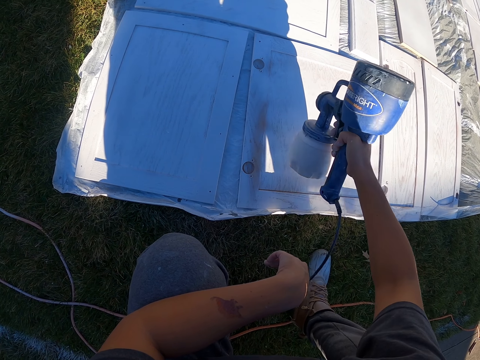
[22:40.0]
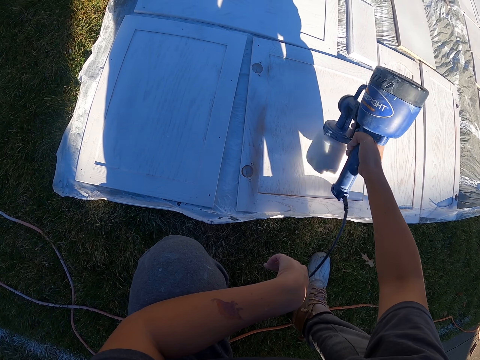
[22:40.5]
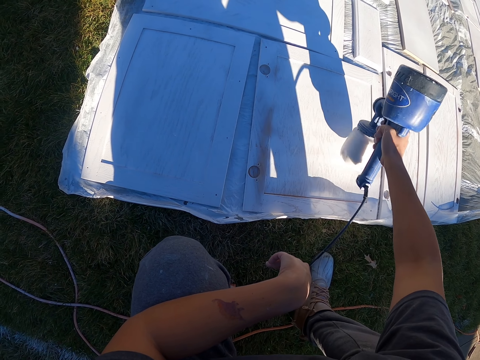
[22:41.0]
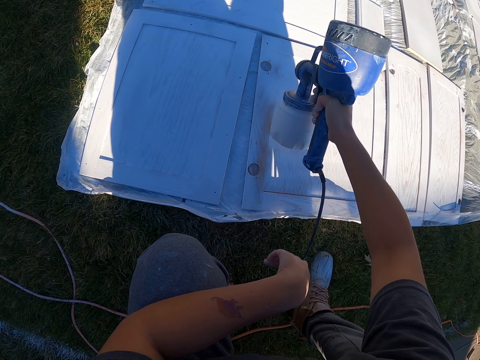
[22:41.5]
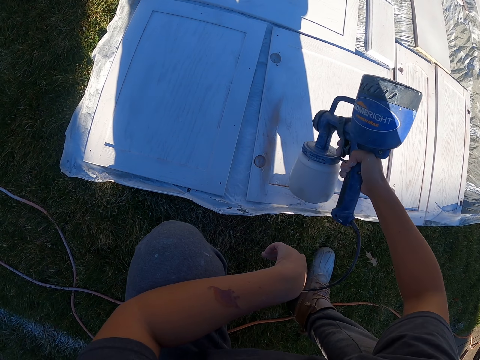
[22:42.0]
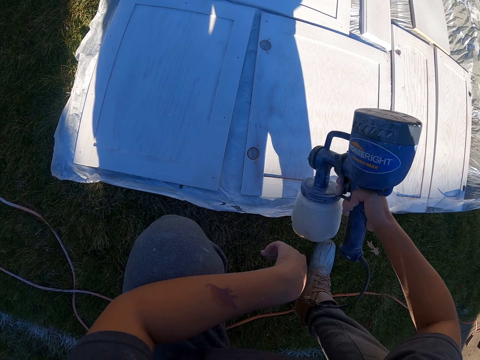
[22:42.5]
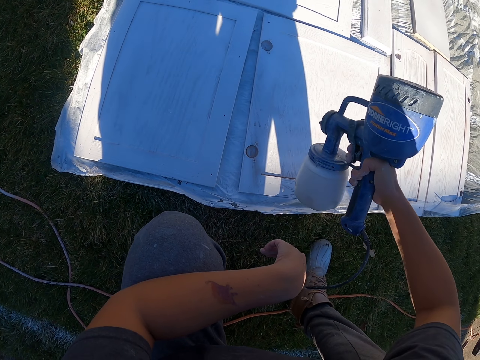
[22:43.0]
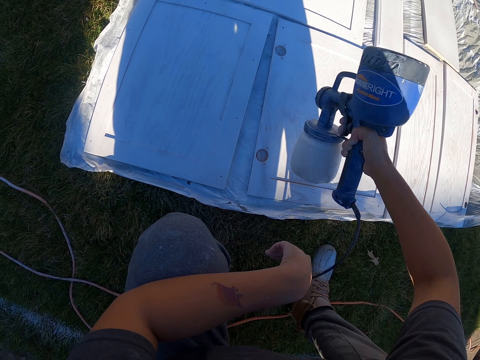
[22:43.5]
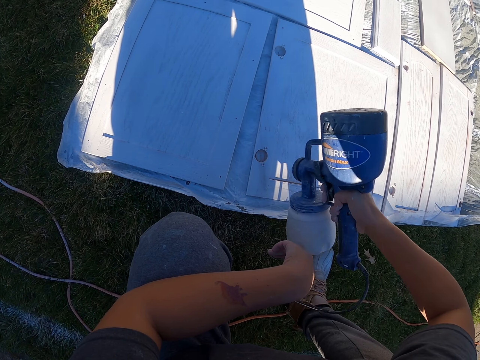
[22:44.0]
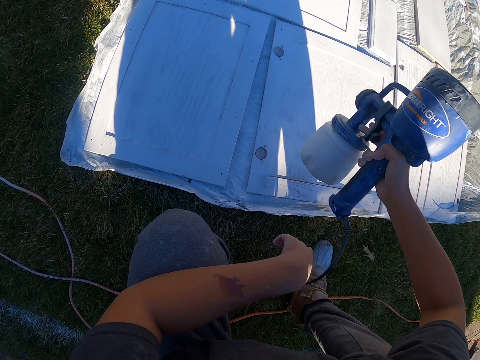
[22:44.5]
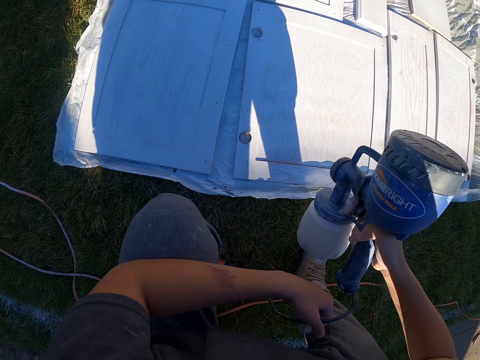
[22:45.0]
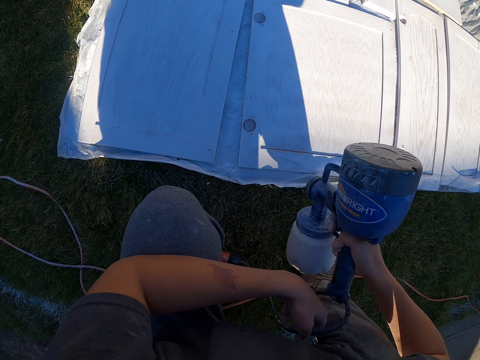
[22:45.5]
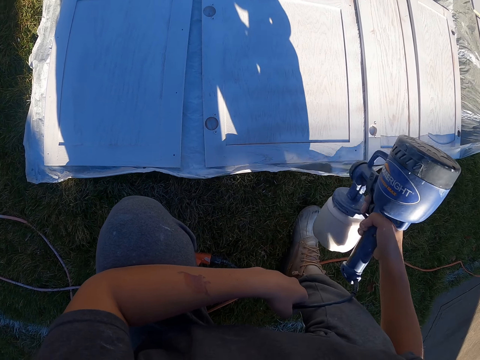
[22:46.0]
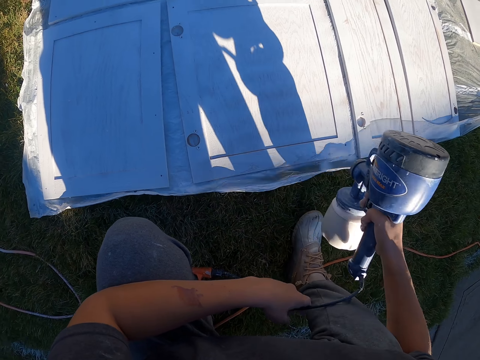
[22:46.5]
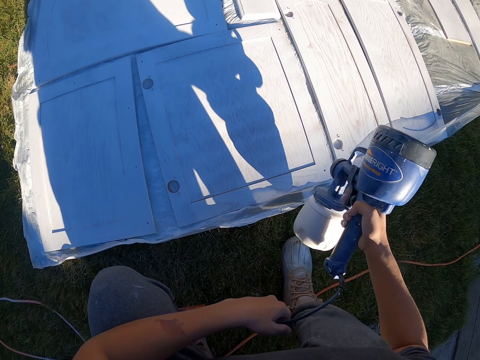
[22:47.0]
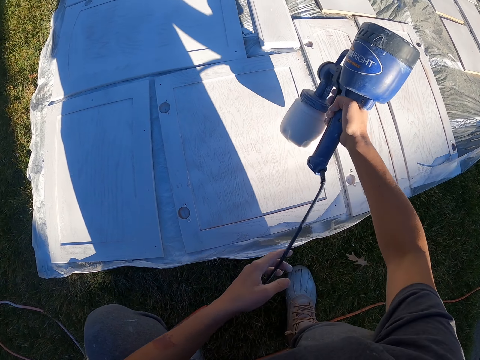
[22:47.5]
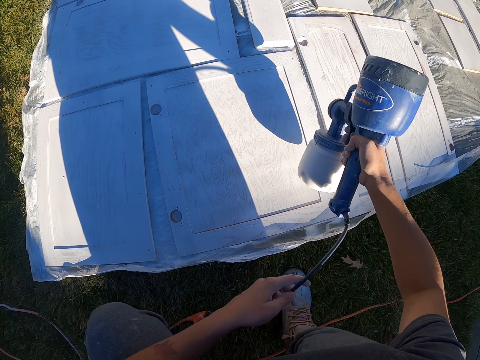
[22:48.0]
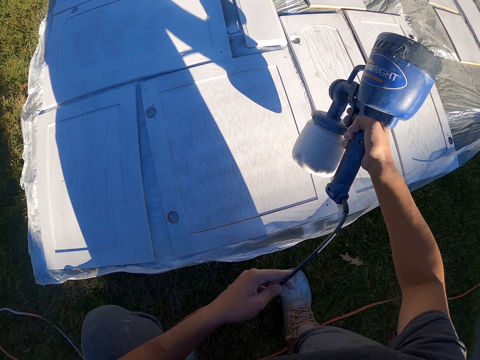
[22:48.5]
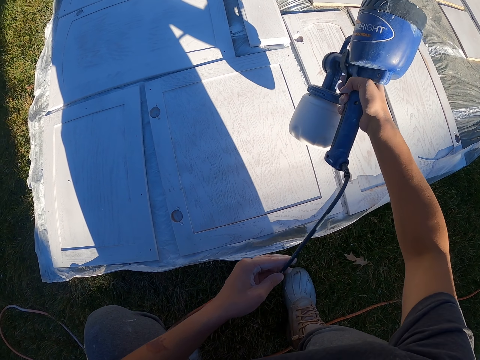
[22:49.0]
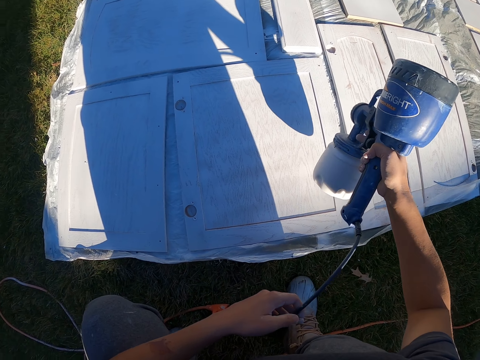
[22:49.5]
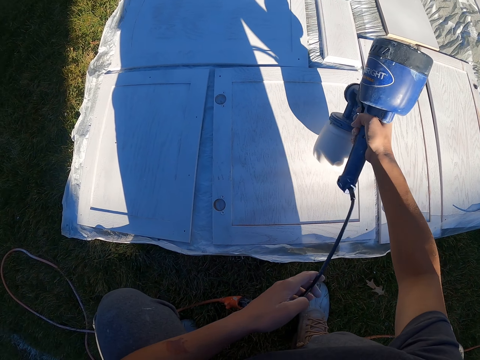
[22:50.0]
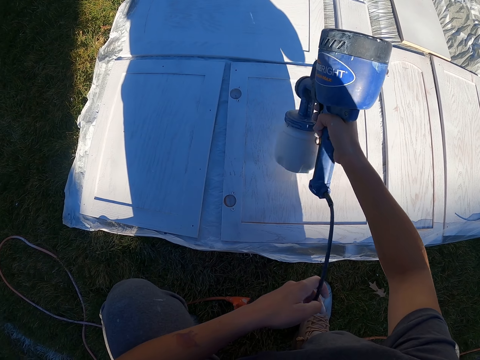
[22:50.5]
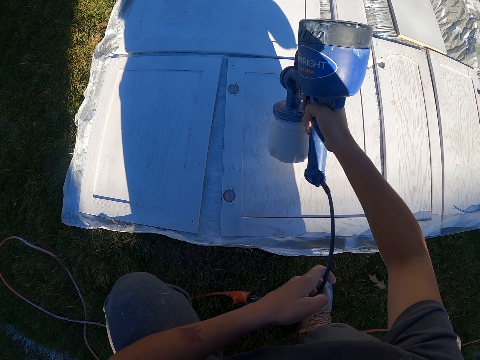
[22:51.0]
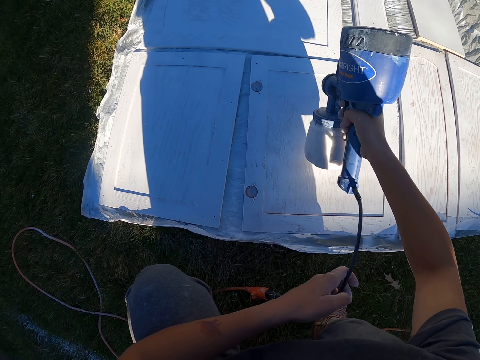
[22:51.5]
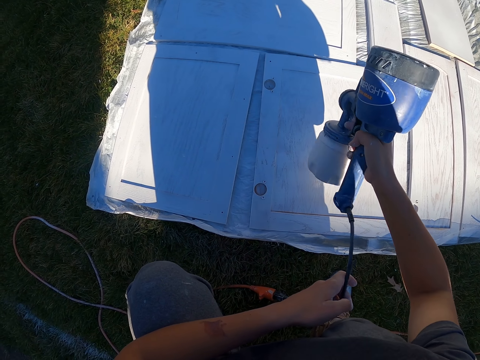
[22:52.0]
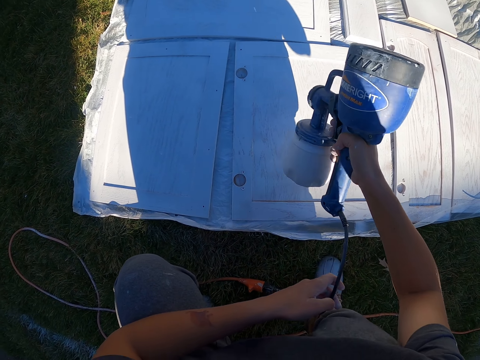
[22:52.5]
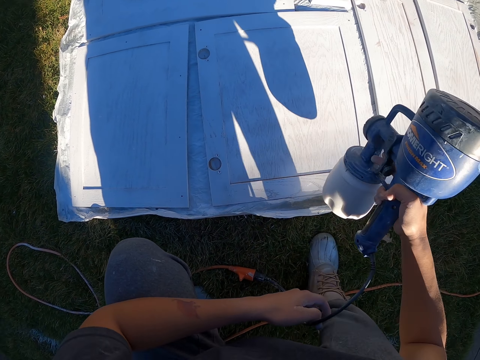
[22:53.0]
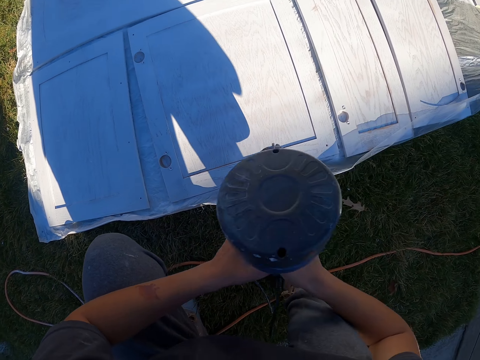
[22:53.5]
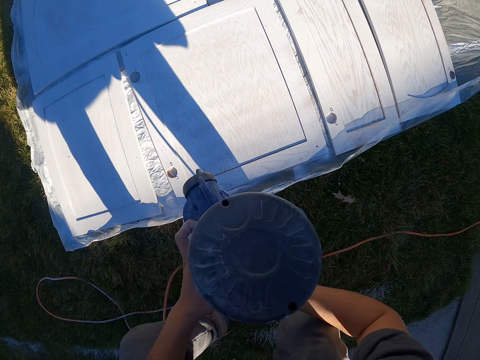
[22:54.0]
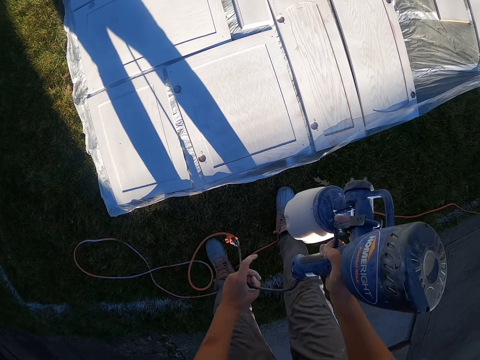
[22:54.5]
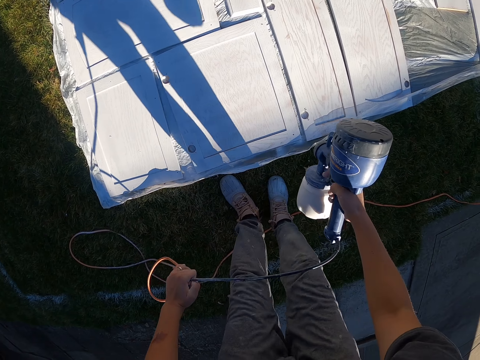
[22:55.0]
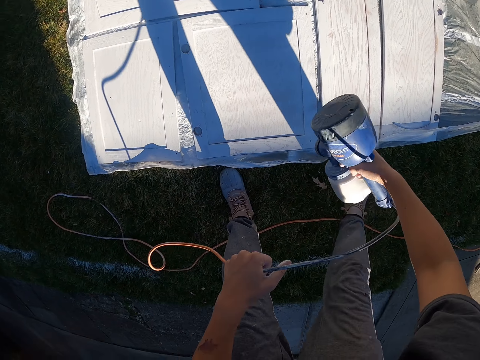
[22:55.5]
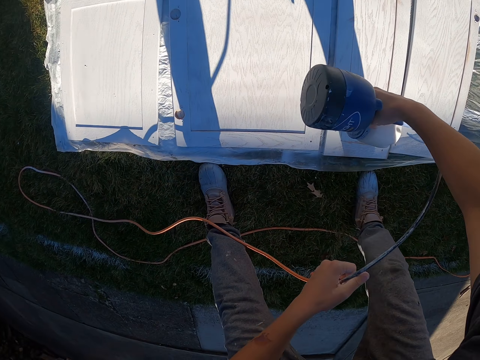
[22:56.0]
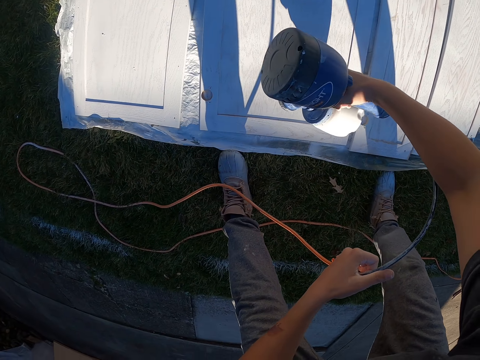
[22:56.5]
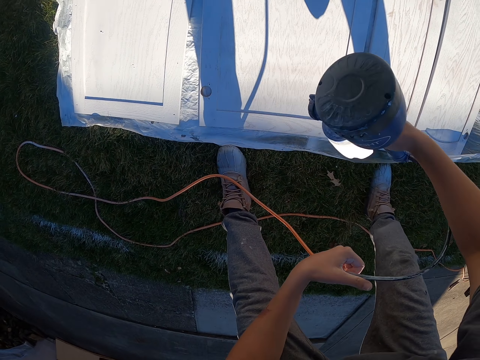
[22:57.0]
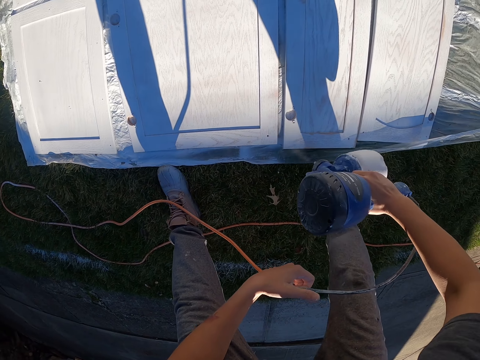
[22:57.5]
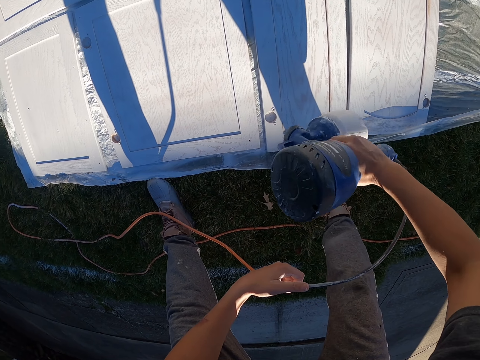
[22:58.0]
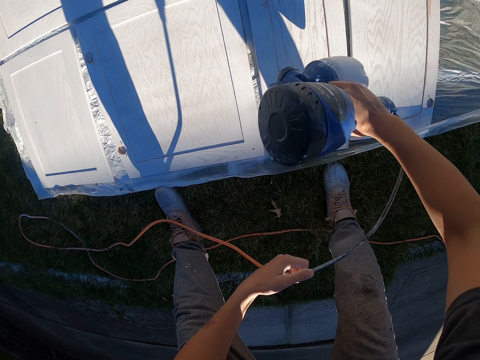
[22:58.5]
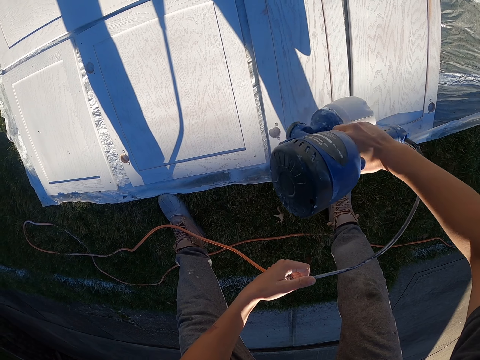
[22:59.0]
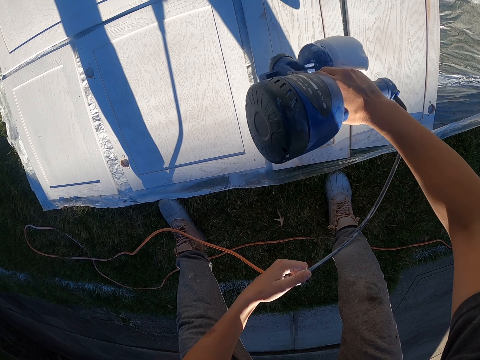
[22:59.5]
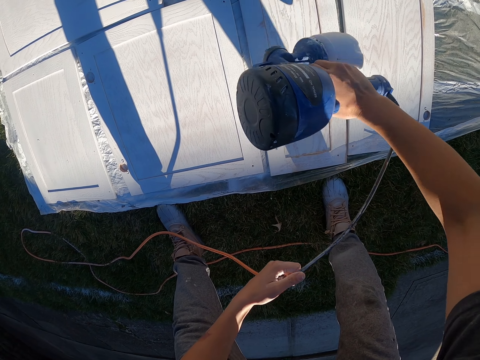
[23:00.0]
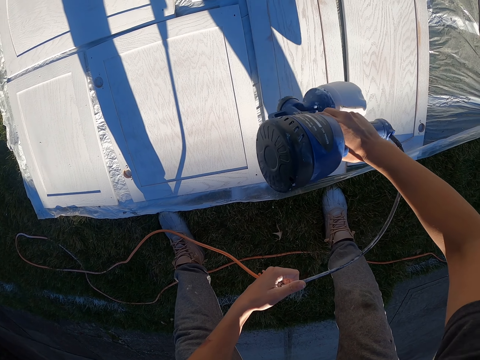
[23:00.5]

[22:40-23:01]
The camera wearer holds the paint sprayer cable. They adjust the paint sprayer. They stand up. They bend down towards cabinet doors. They spray paint to the cabinet door with the paint sprayer. They adjust the paint sprayer. They spray paint to the cabinet door with the paint sprayer.
